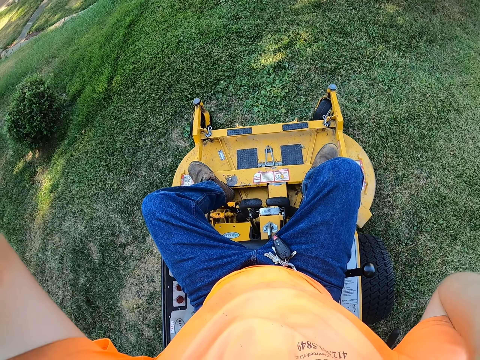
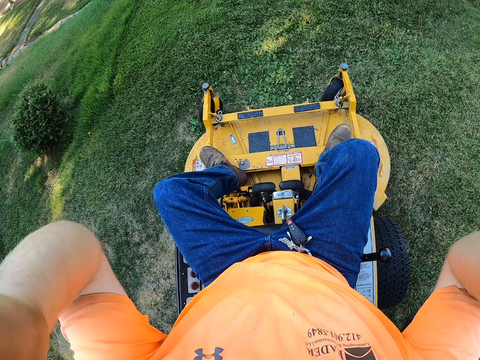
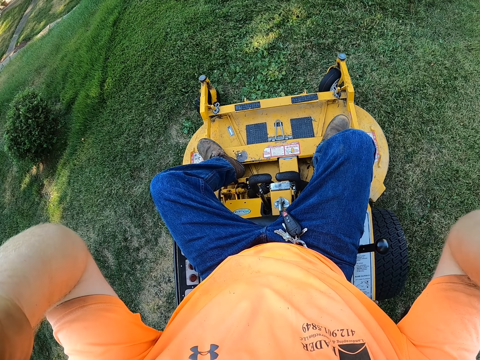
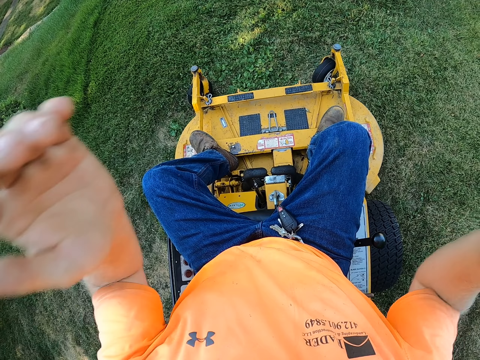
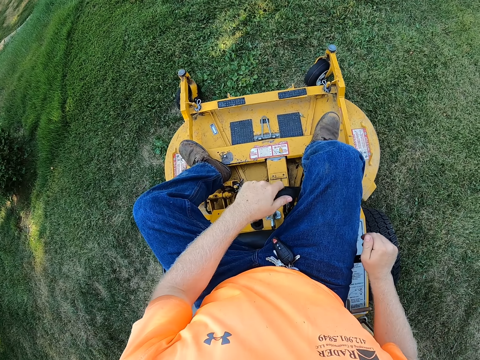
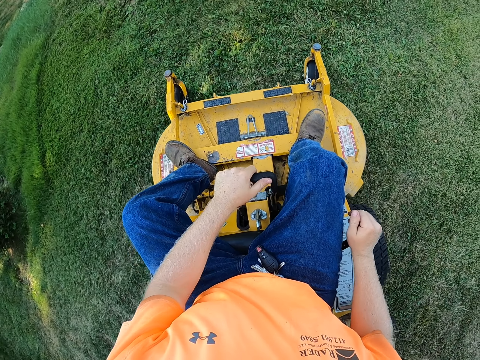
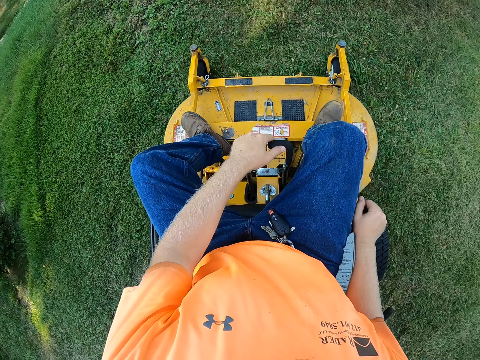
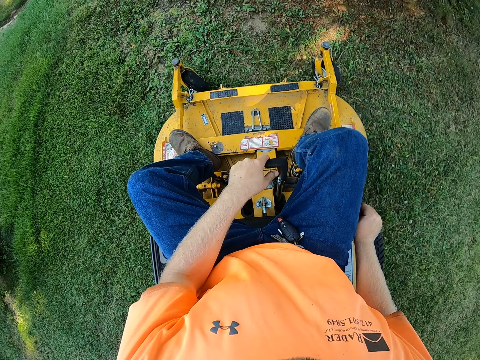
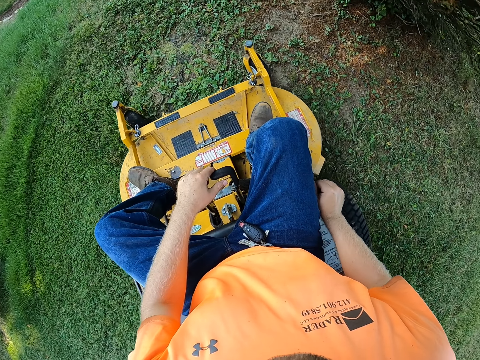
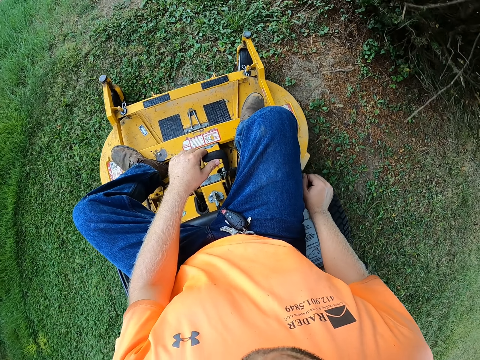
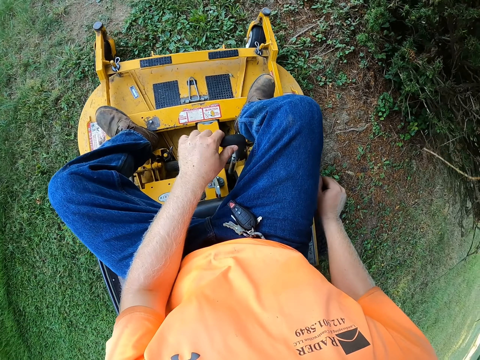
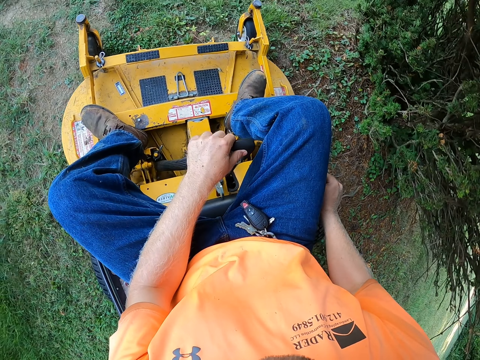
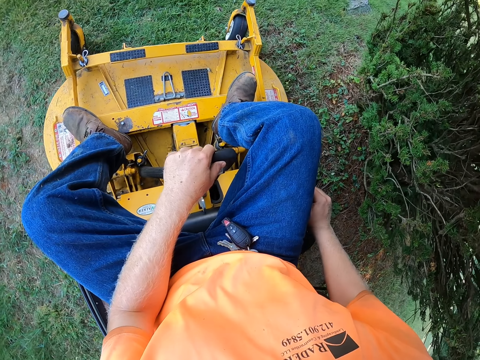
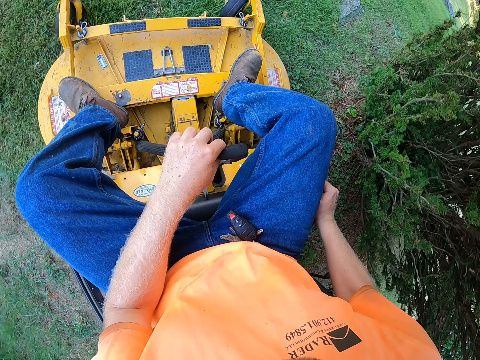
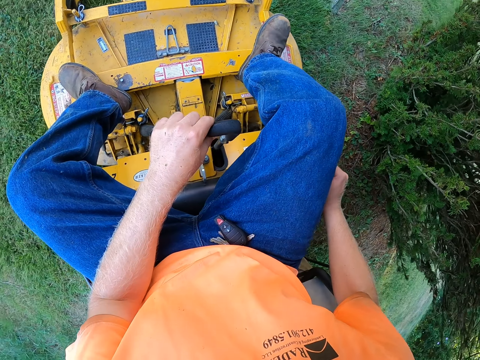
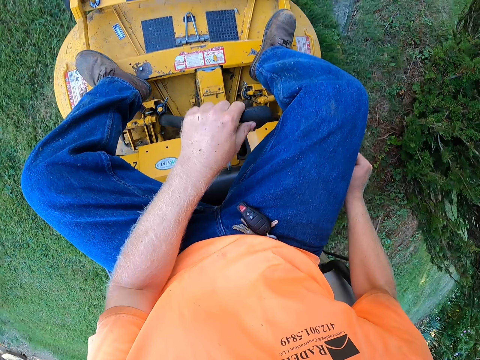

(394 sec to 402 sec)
The camera wearer cuts grass with a riding lawn mower.

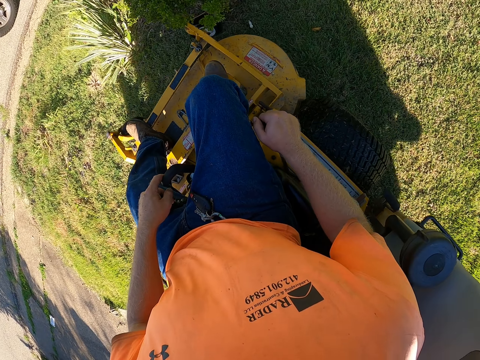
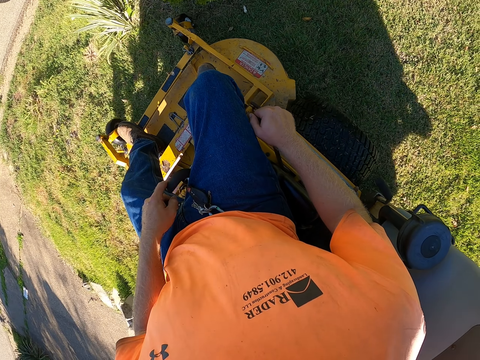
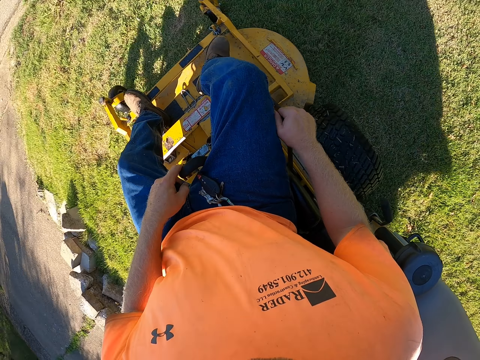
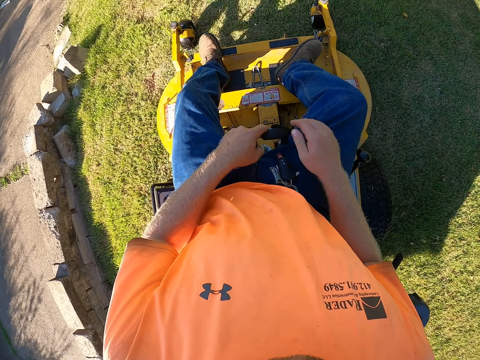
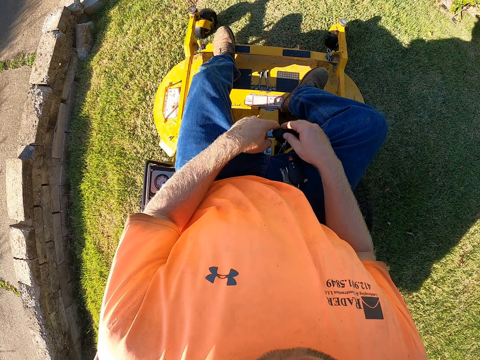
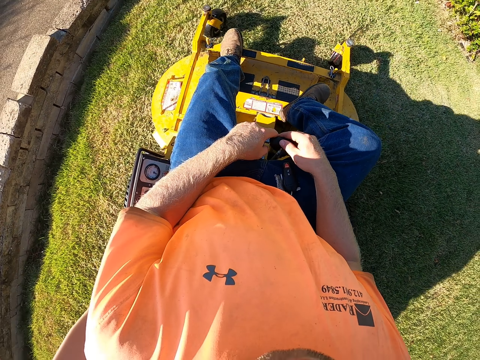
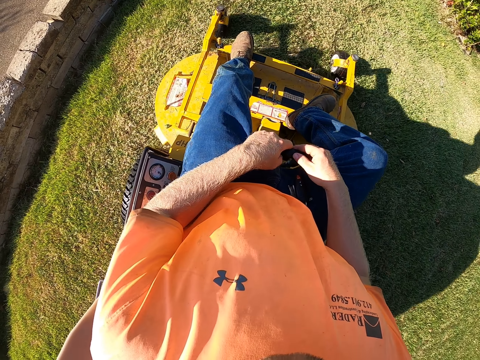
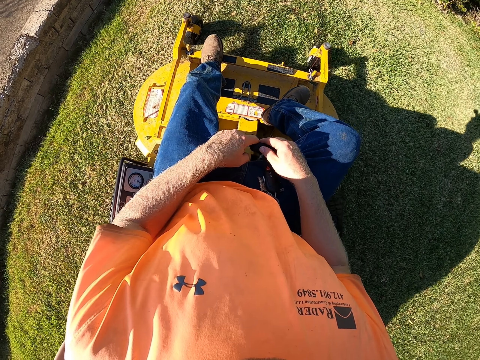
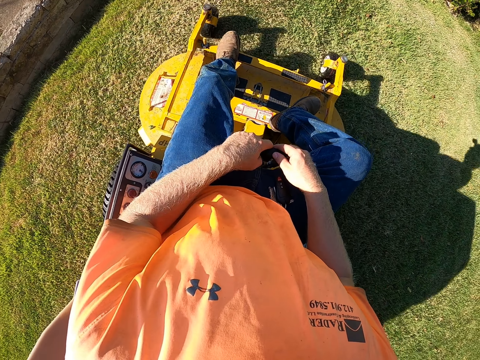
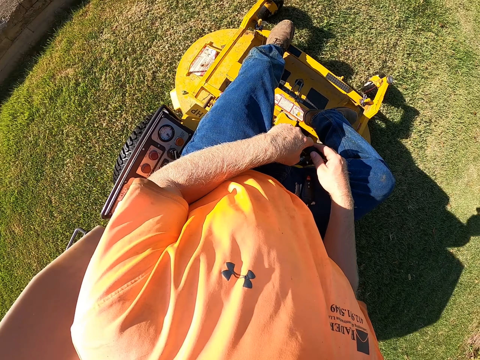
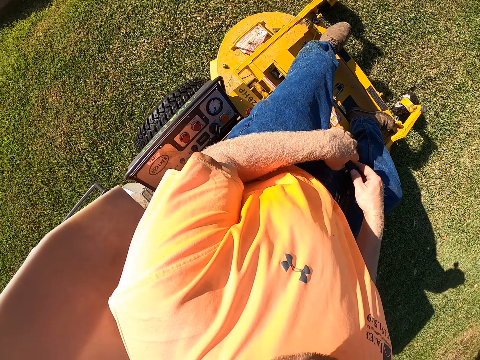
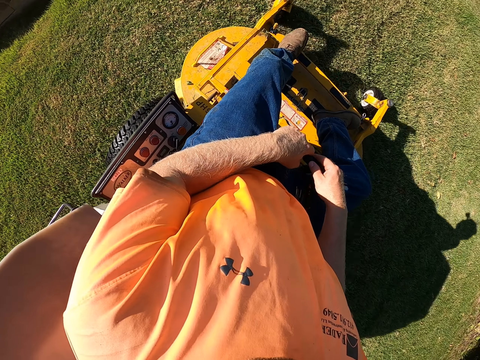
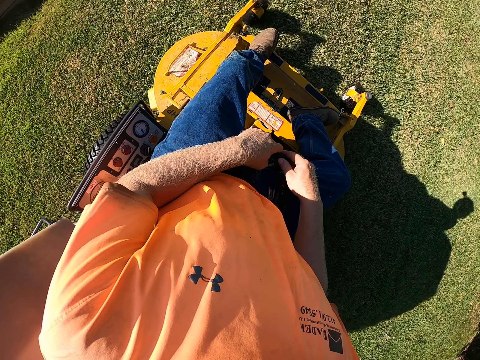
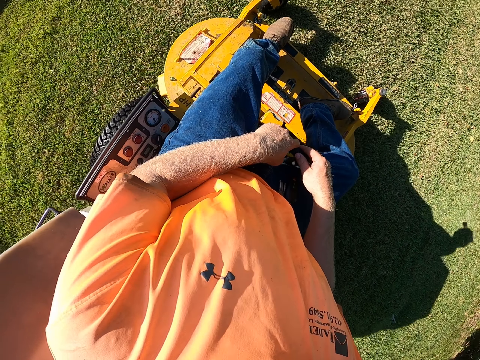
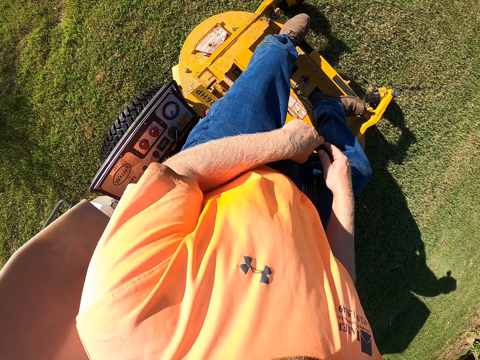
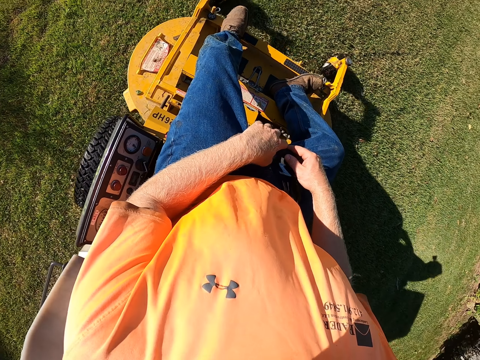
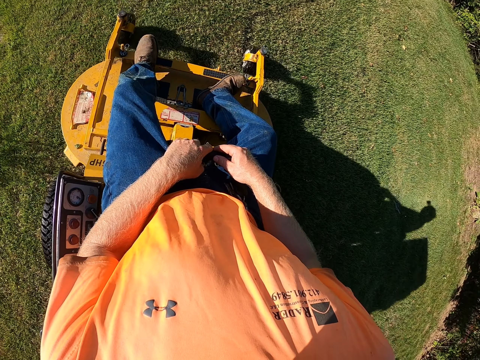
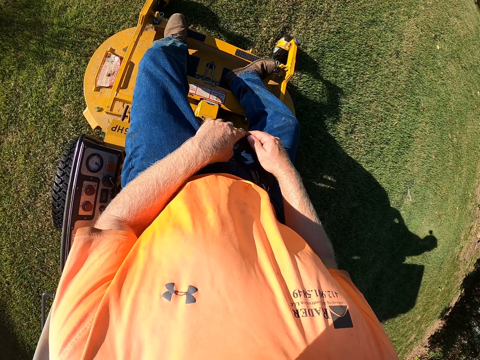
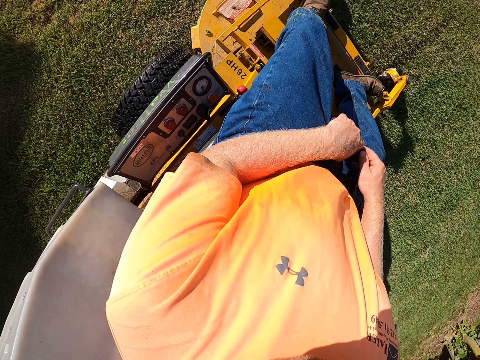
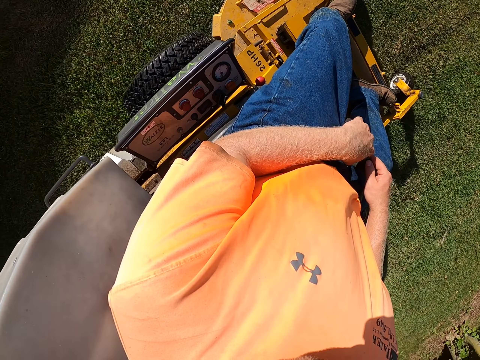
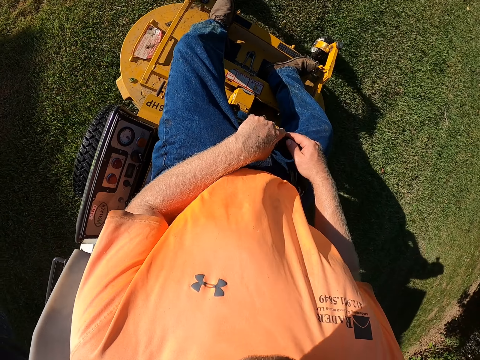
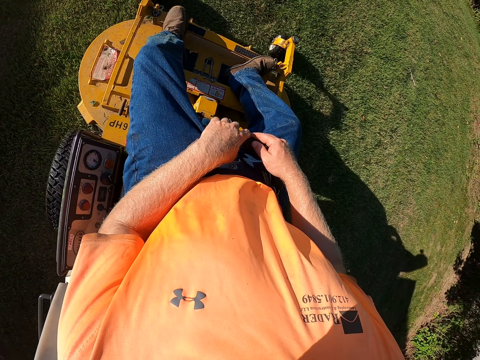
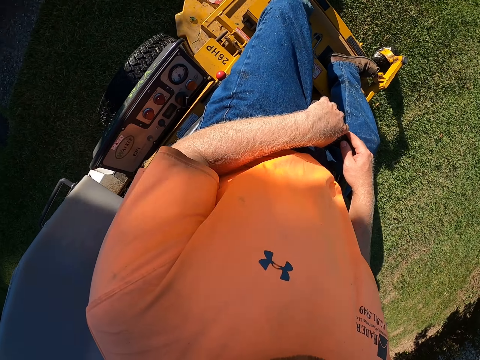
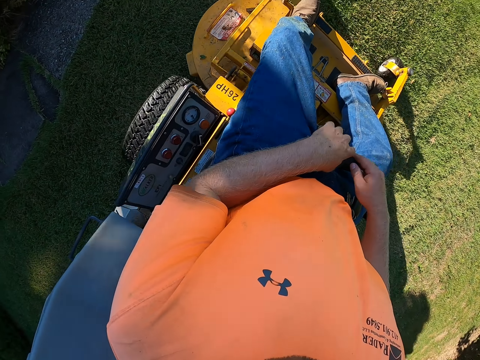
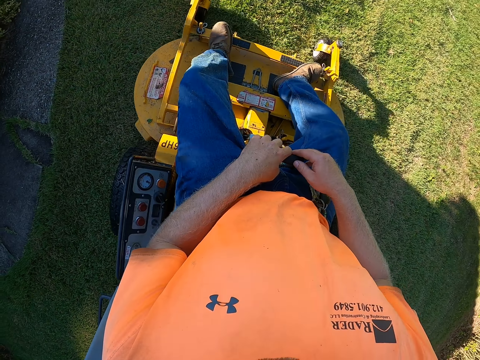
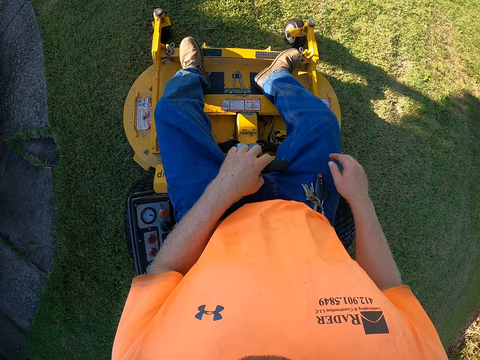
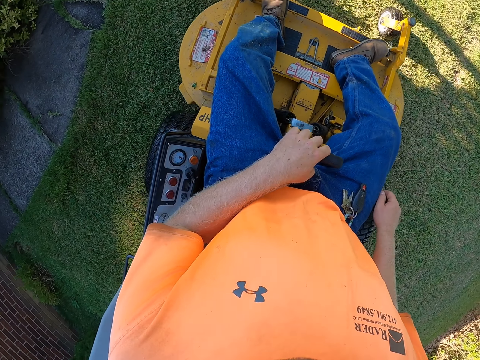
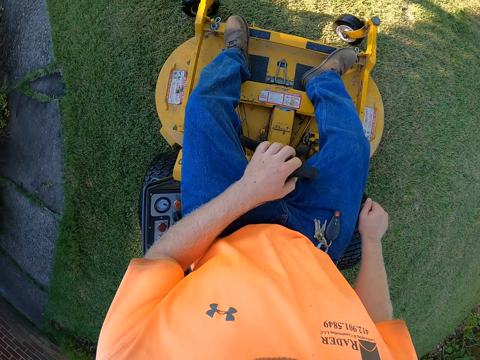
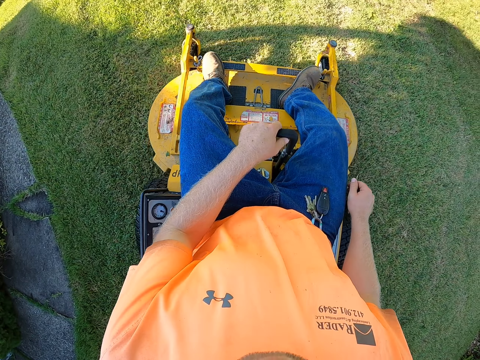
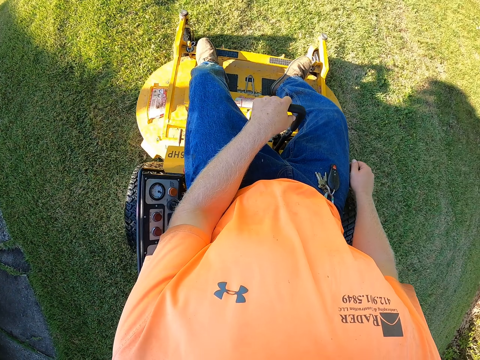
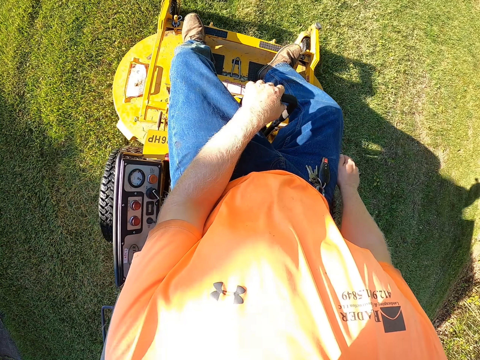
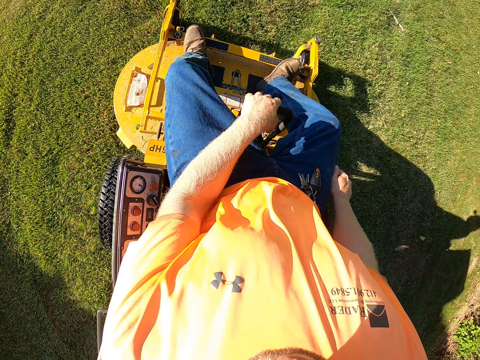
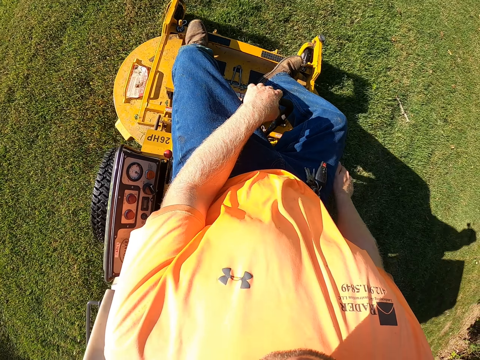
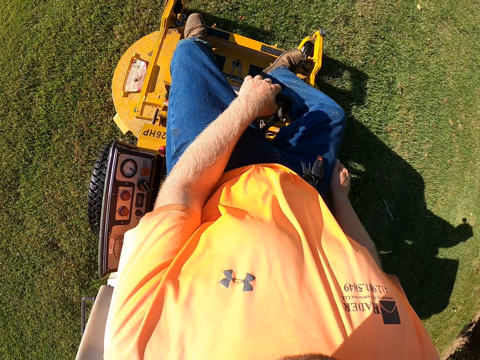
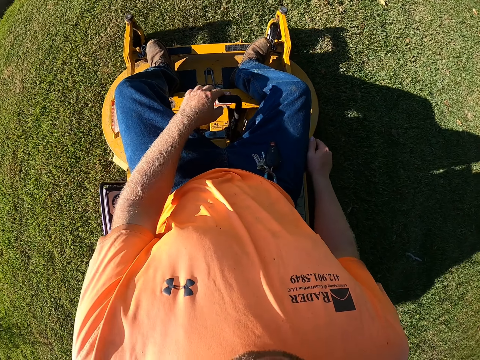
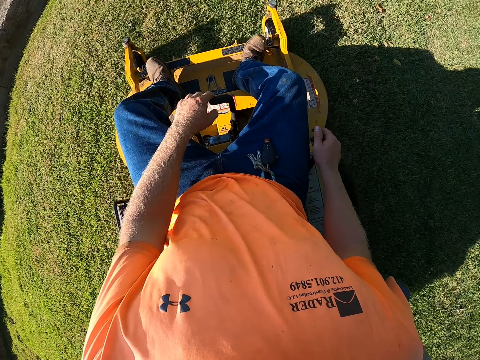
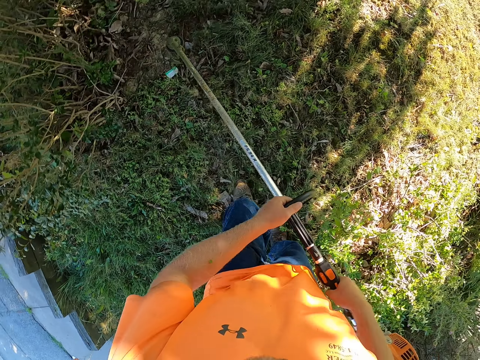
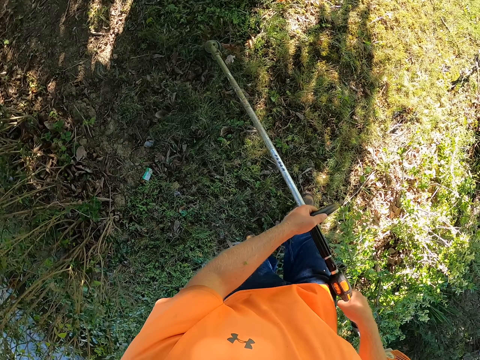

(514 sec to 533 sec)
The camera wearer removes his right hand from the lever of the lawn mower. He holds the lever with both hands. He places his right hand on the lever of the lawn mower. He mows the lawn with a grass trimmer in both hands.
